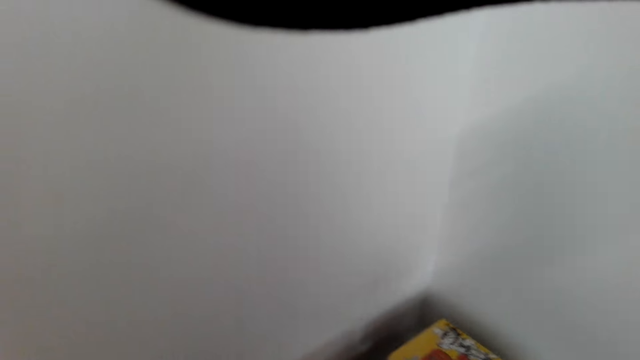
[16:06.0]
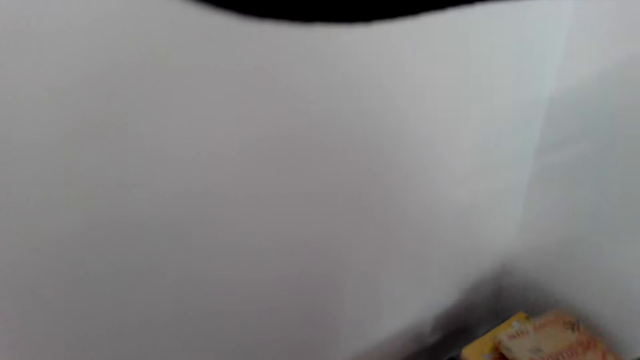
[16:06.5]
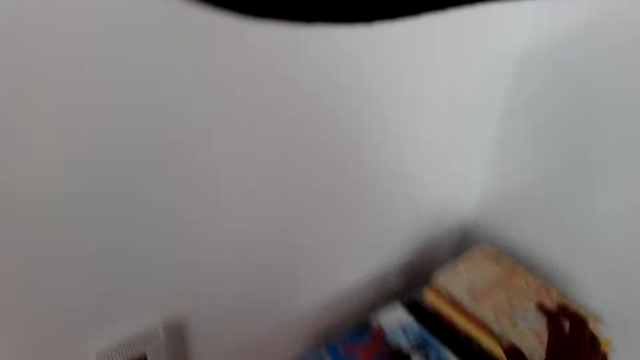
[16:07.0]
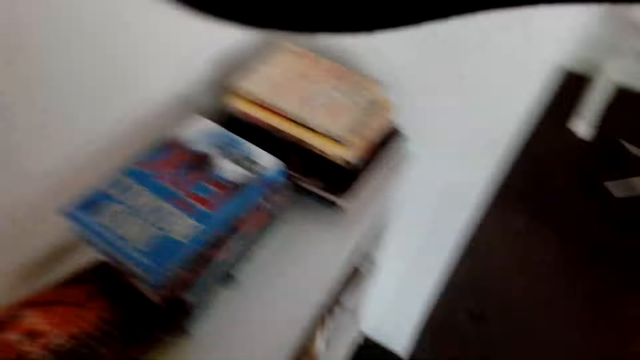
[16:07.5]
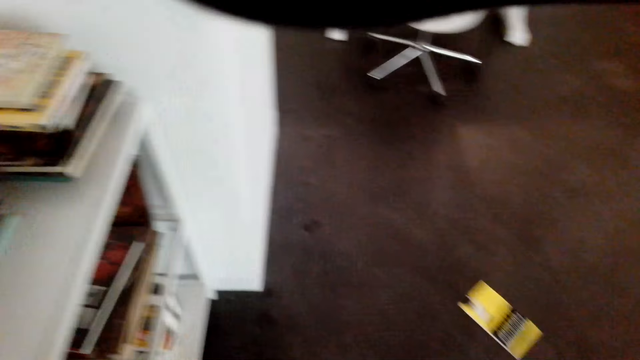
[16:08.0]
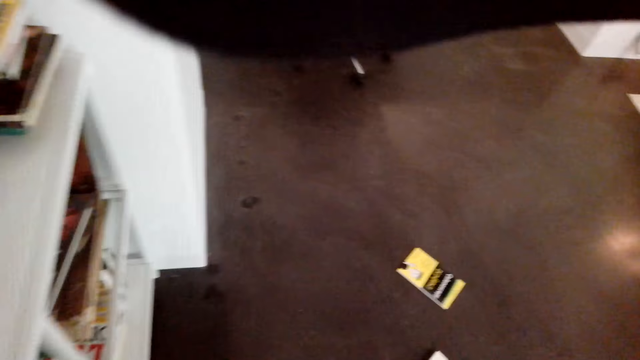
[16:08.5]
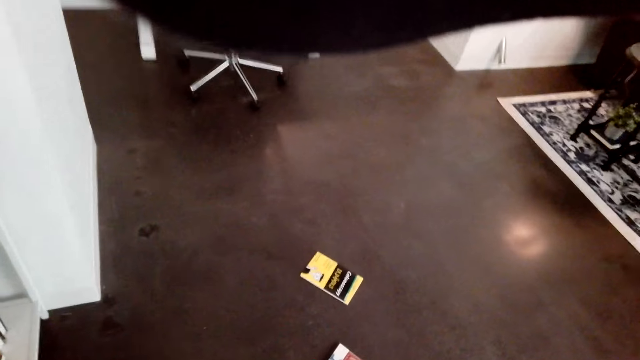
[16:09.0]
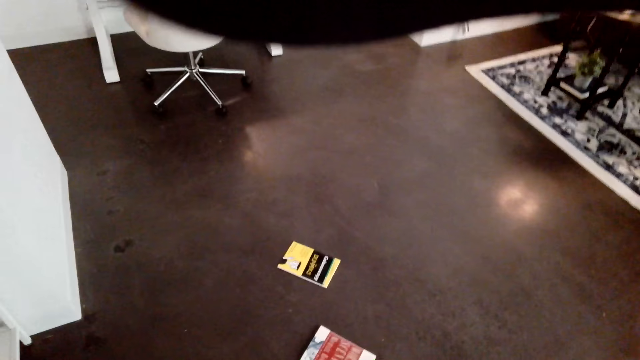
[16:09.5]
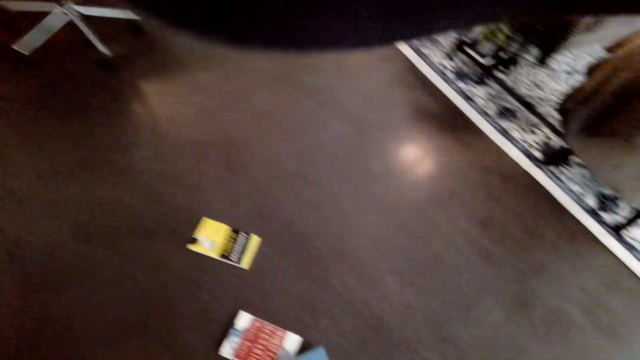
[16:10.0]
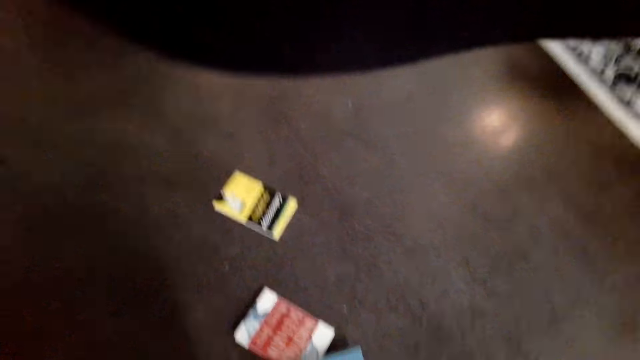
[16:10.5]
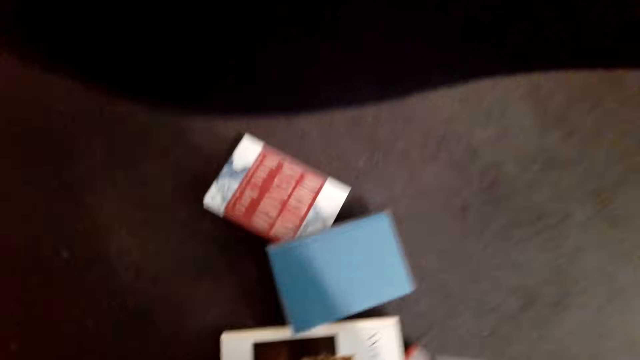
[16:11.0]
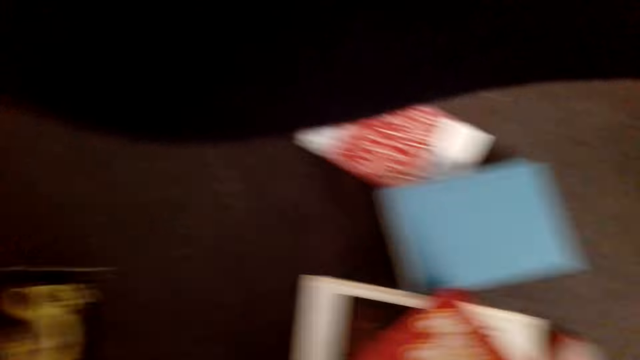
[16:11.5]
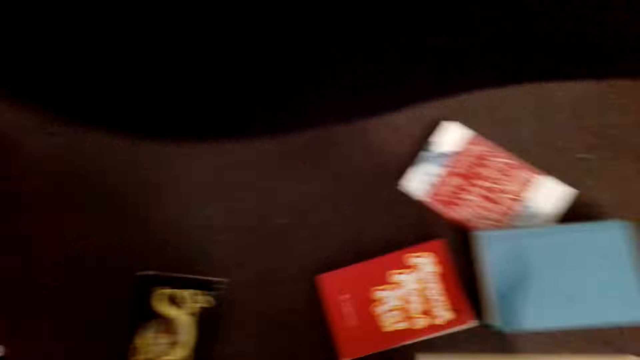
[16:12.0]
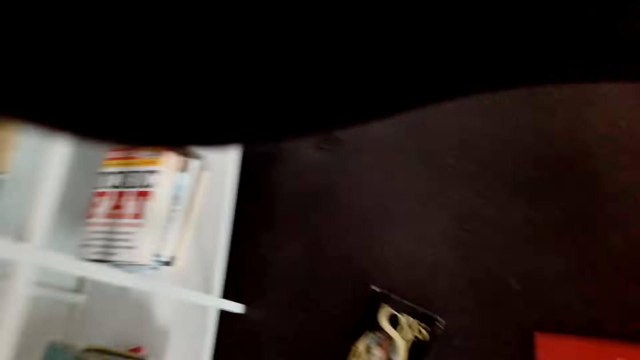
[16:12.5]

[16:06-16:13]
The camera wearer puts a book in the shelf.

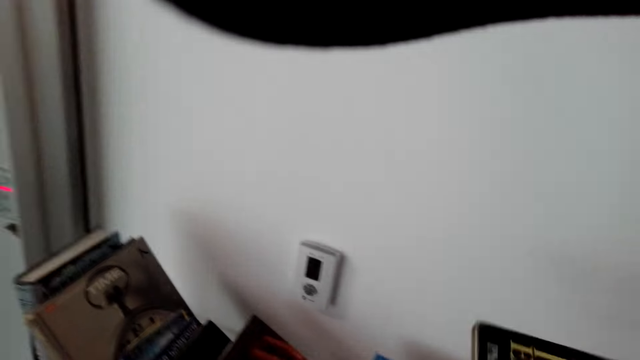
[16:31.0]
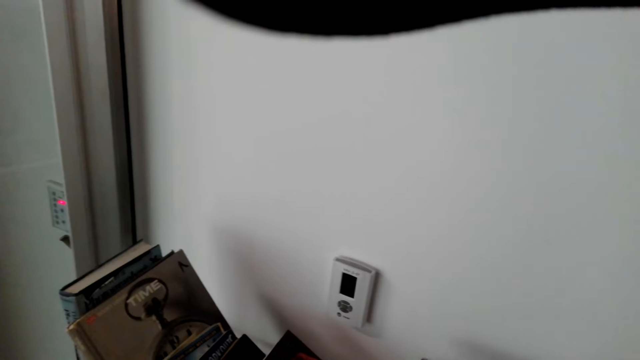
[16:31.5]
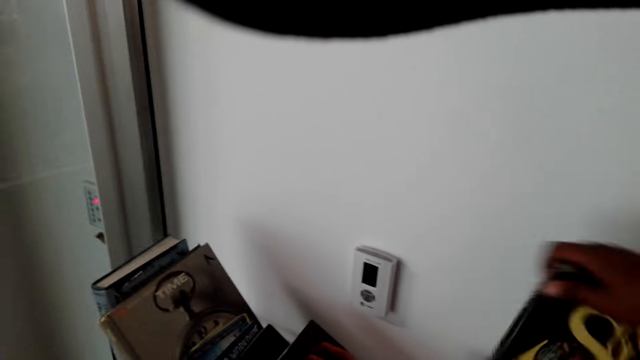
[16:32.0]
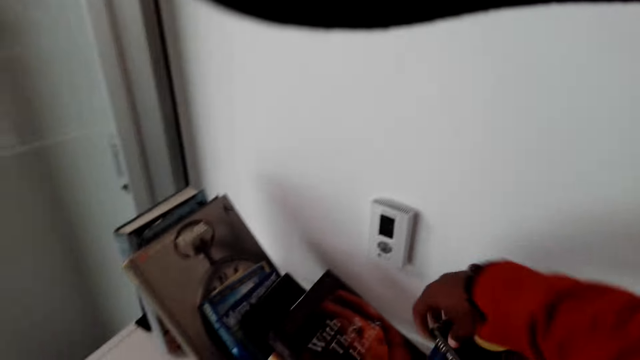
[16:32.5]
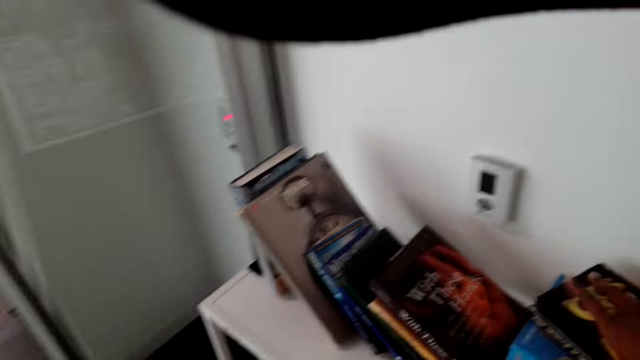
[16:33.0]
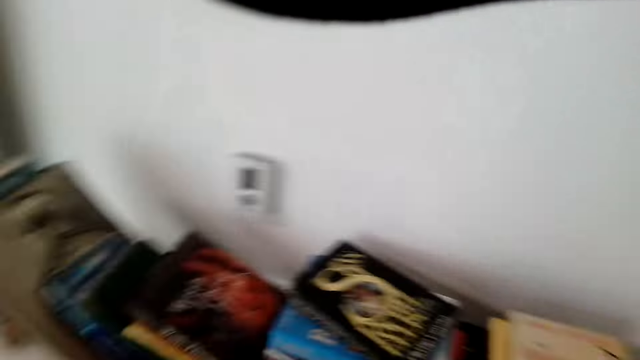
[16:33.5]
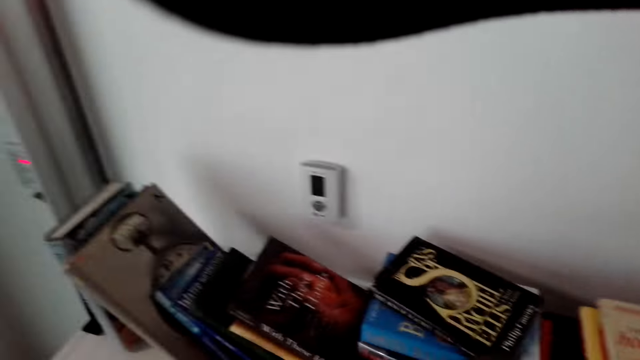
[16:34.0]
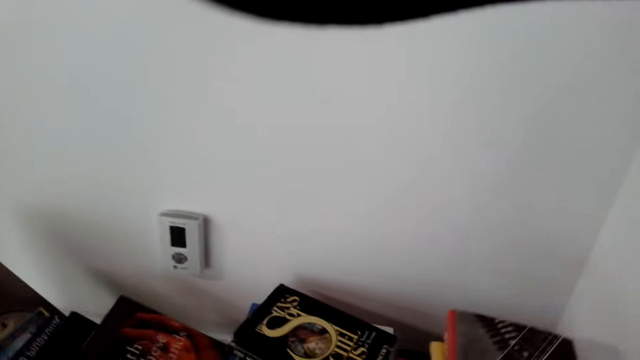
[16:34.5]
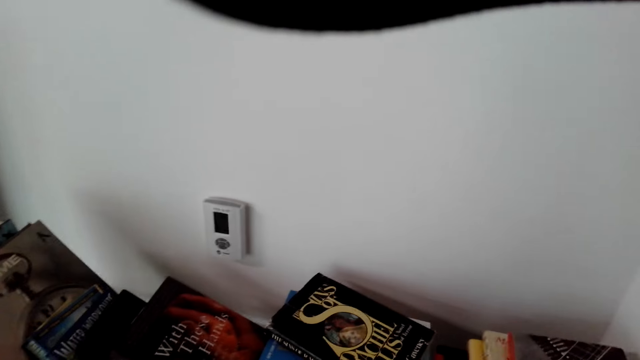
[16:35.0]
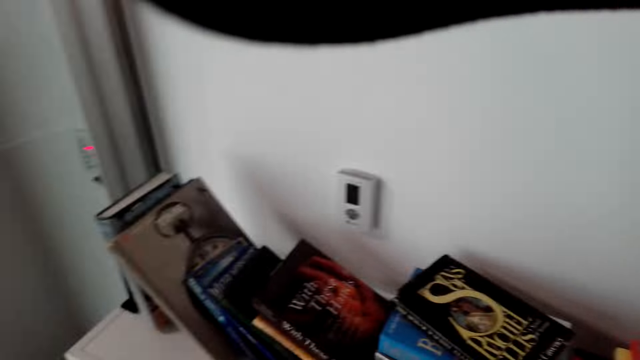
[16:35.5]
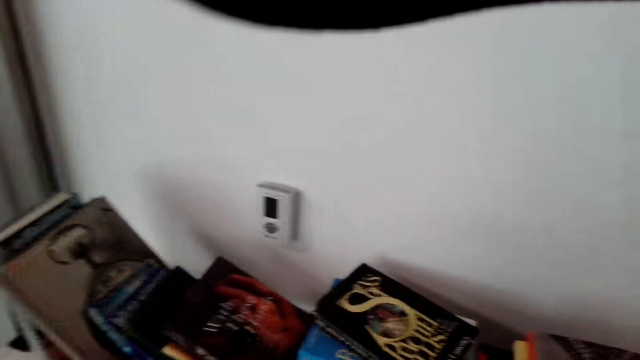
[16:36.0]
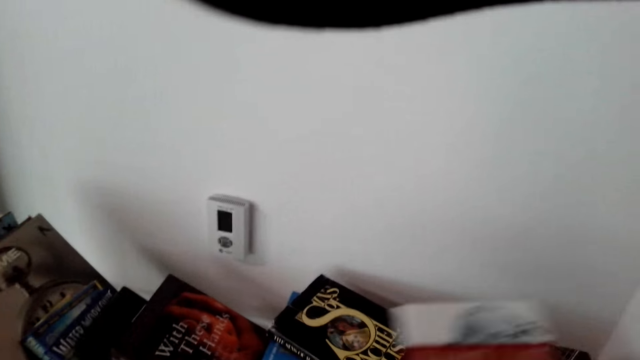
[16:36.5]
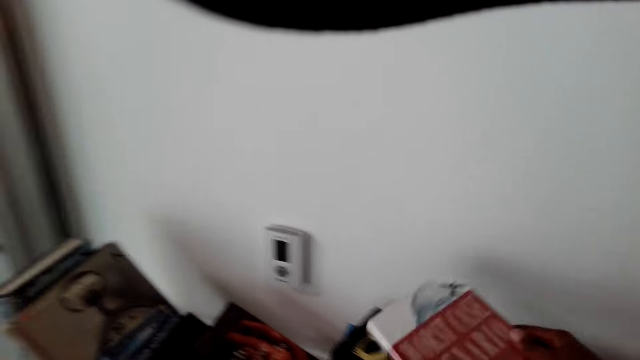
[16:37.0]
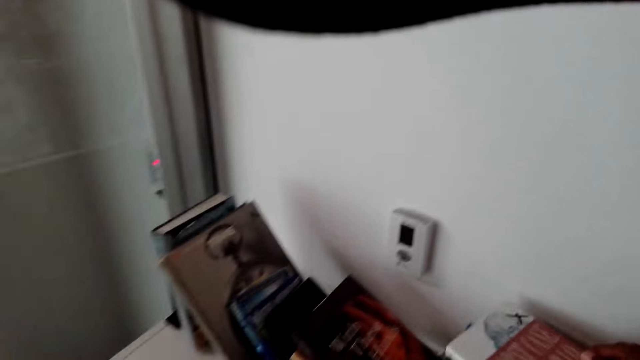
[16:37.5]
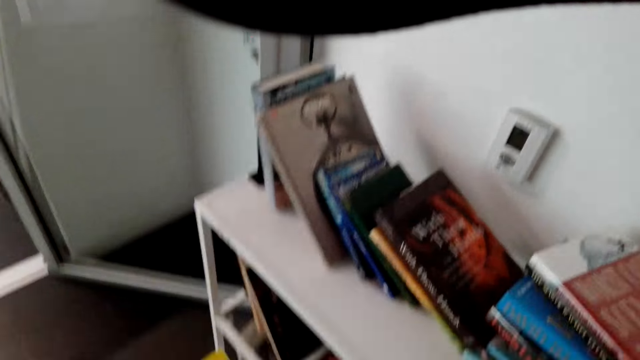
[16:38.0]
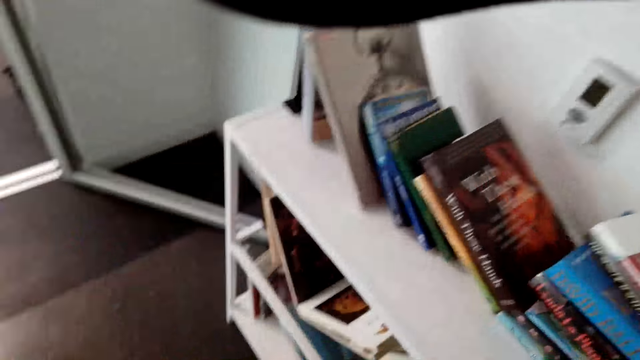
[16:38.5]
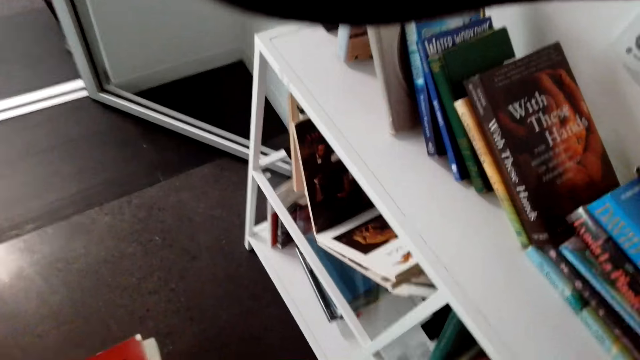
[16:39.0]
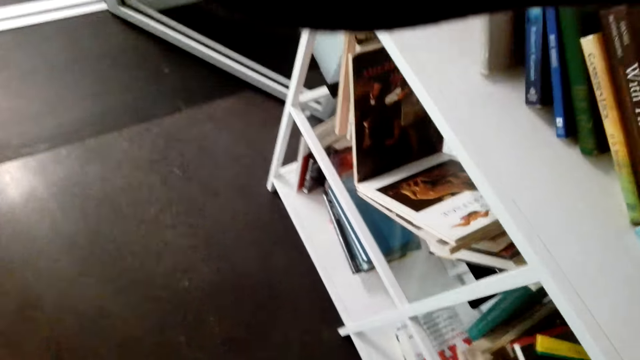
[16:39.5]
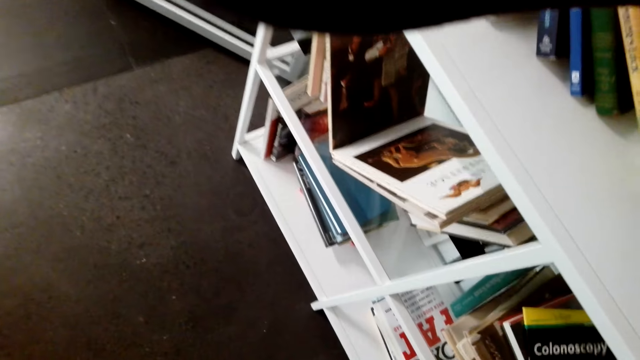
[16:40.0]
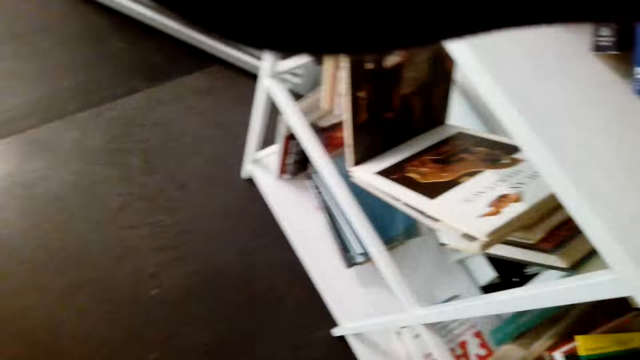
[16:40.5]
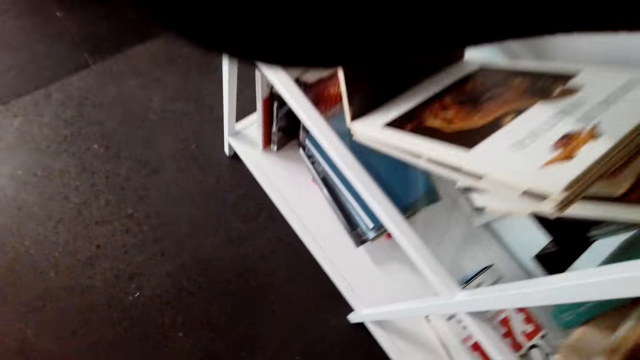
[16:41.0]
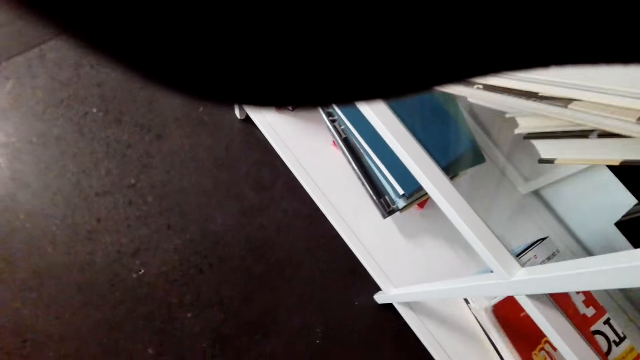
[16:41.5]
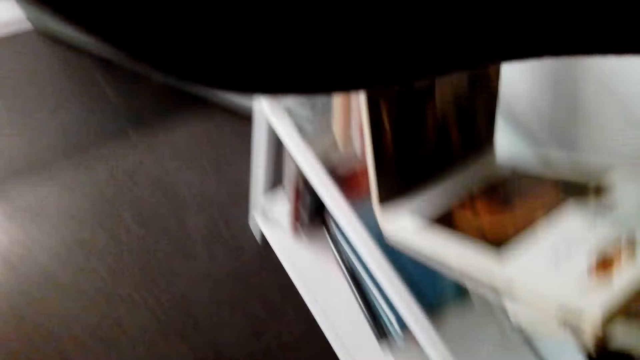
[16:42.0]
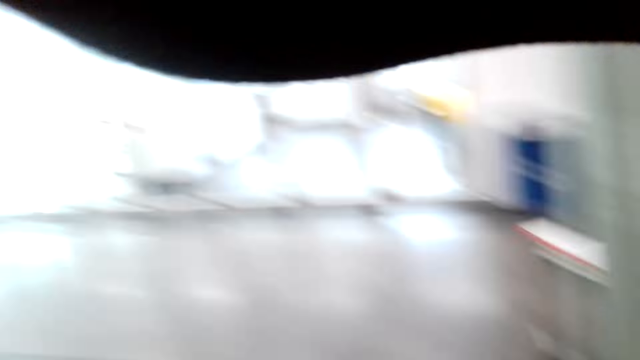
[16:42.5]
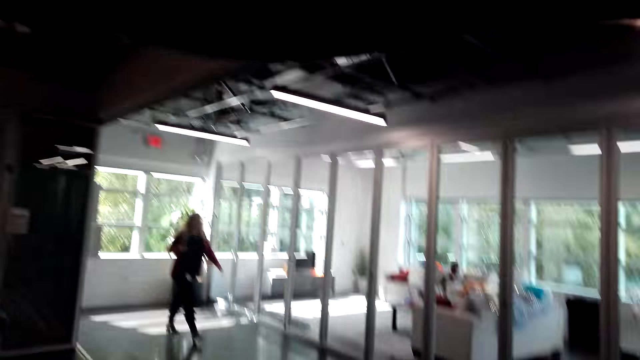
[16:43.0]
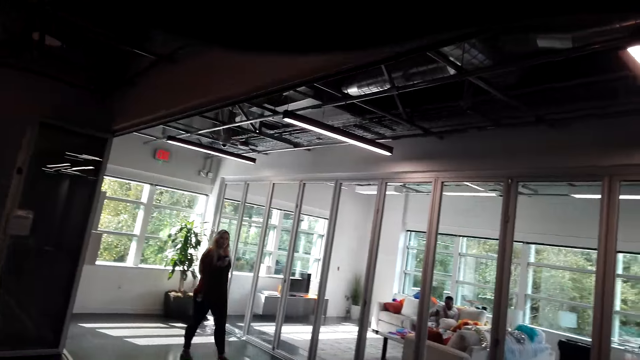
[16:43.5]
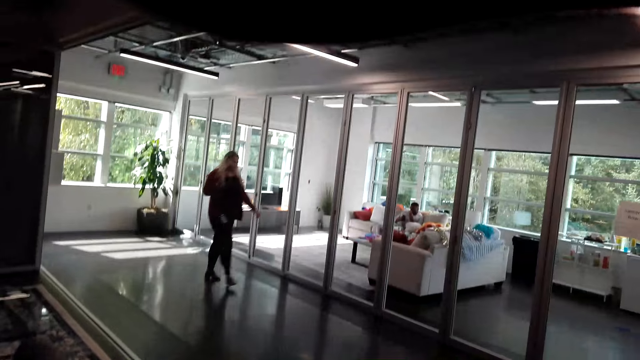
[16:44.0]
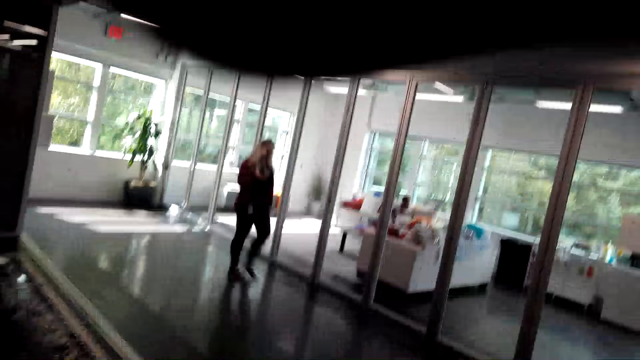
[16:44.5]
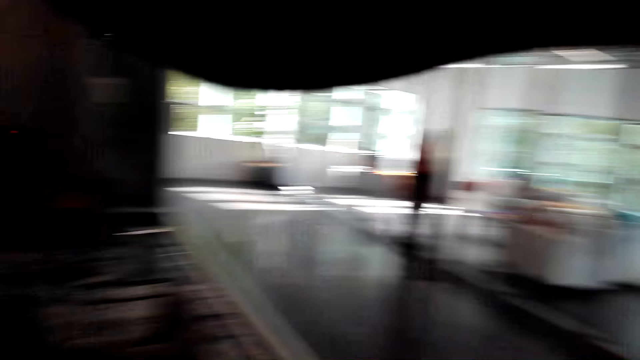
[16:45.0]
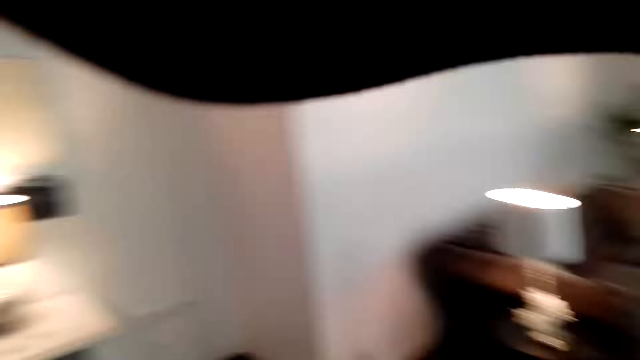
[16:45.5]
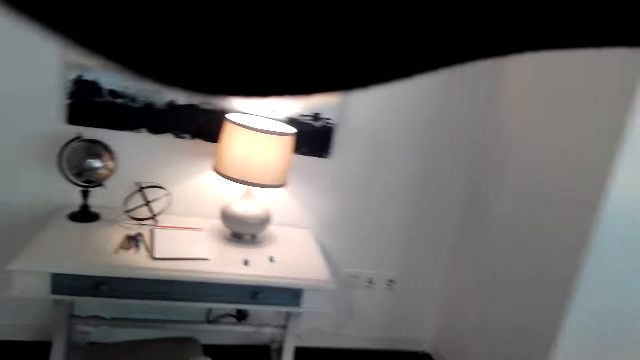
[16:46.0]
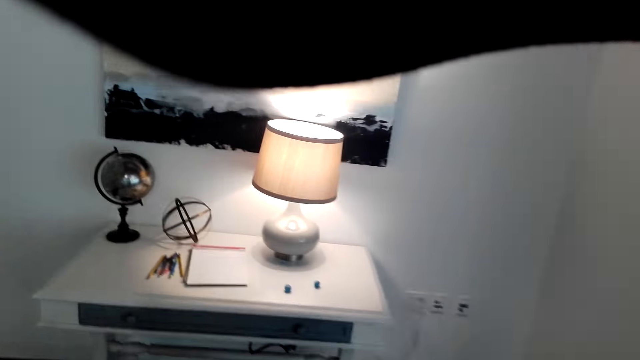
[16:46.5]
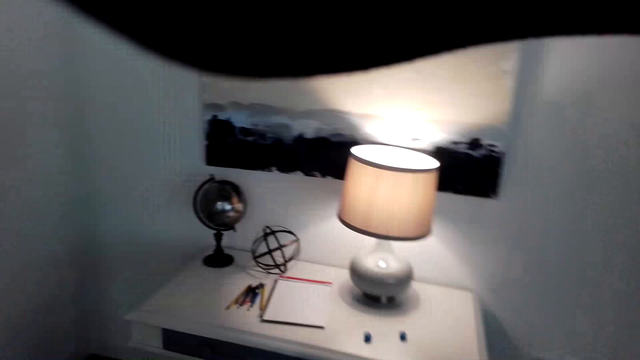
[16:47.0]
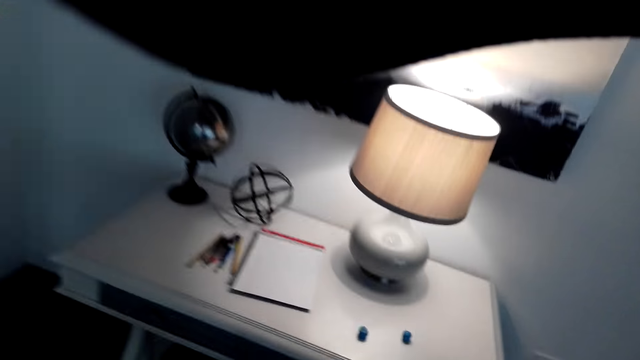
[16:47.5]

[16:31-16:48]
The camera wearer puts a book in the shelf. A girl walks towards the camera wearer. The camera wearer walks towards the table.
